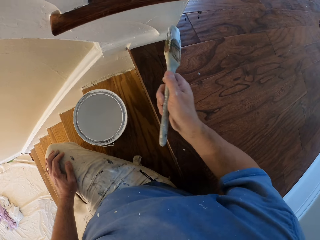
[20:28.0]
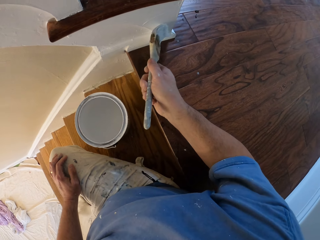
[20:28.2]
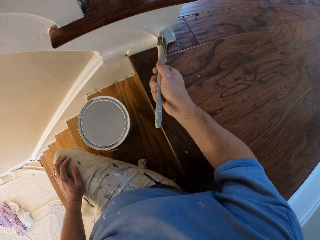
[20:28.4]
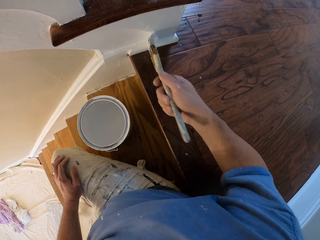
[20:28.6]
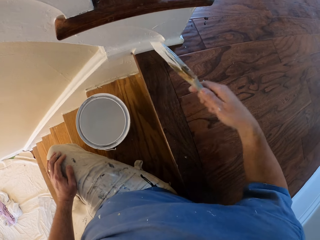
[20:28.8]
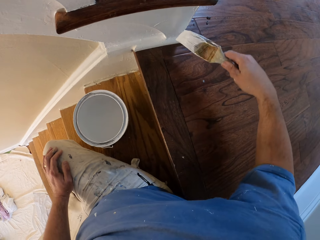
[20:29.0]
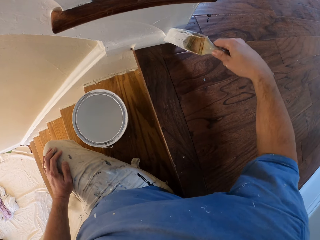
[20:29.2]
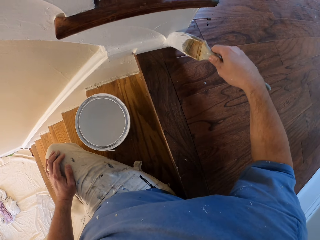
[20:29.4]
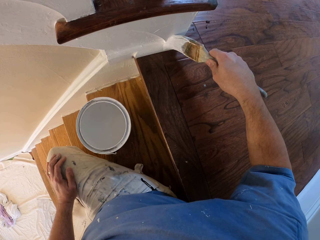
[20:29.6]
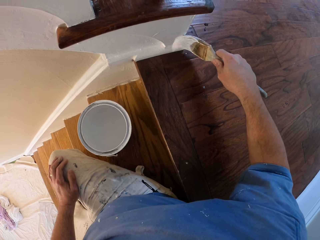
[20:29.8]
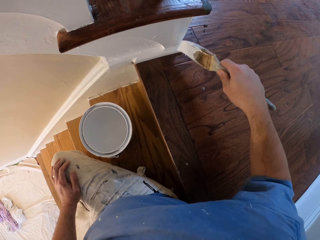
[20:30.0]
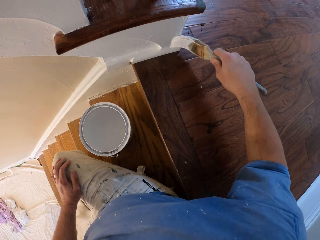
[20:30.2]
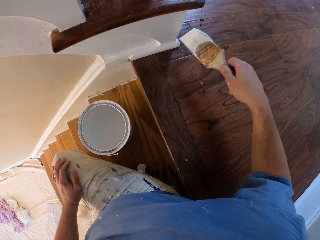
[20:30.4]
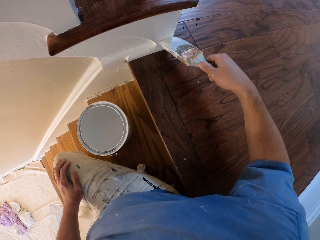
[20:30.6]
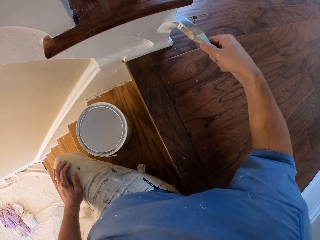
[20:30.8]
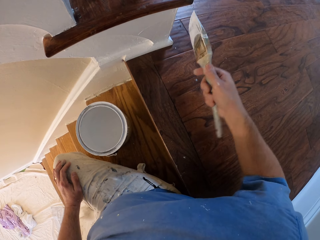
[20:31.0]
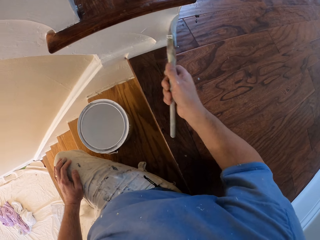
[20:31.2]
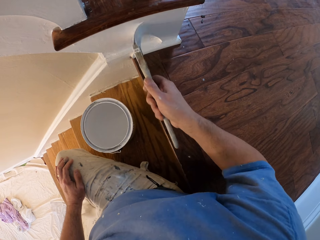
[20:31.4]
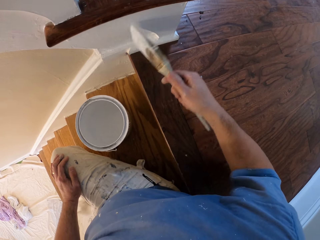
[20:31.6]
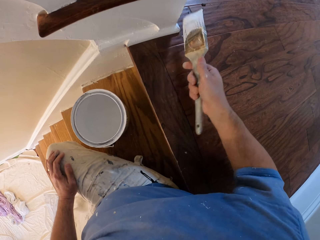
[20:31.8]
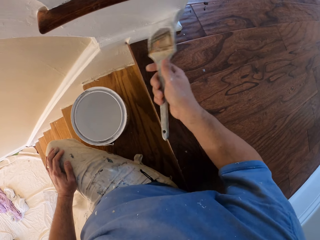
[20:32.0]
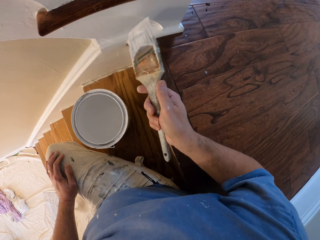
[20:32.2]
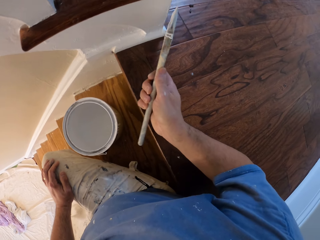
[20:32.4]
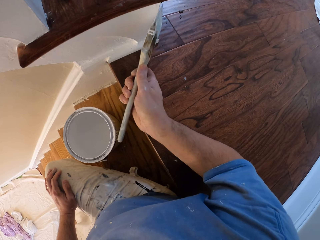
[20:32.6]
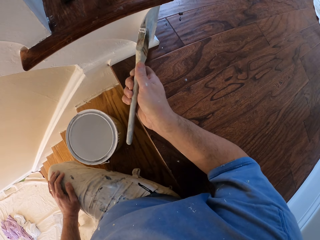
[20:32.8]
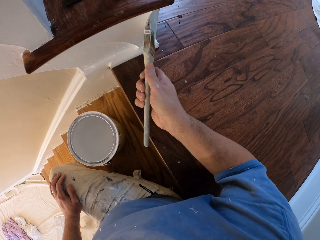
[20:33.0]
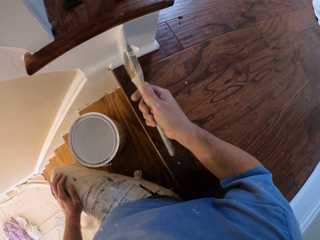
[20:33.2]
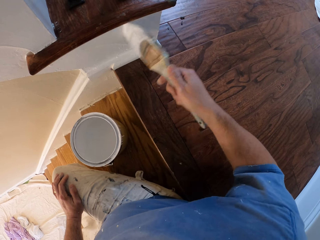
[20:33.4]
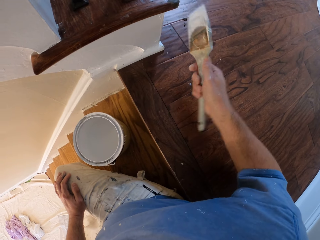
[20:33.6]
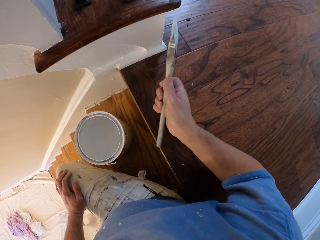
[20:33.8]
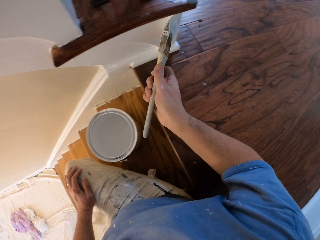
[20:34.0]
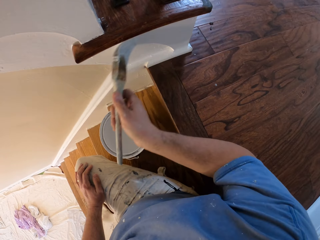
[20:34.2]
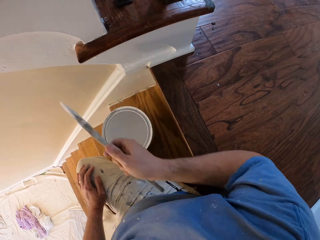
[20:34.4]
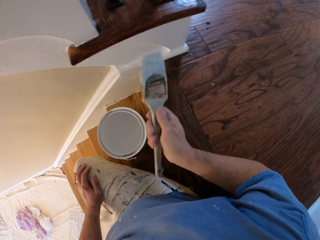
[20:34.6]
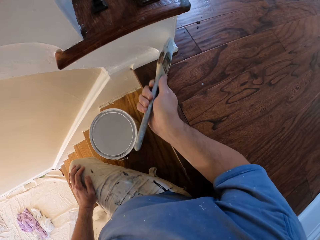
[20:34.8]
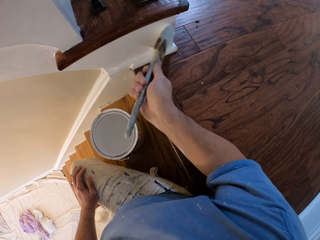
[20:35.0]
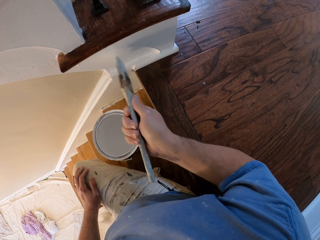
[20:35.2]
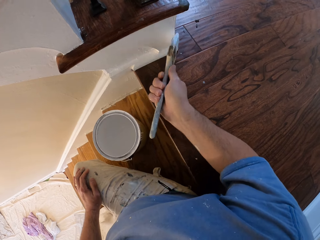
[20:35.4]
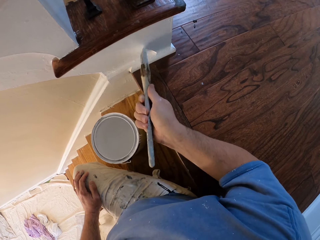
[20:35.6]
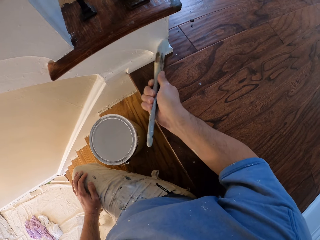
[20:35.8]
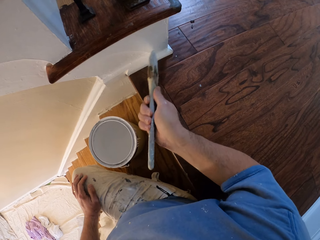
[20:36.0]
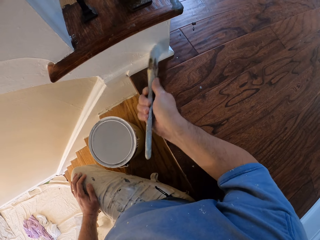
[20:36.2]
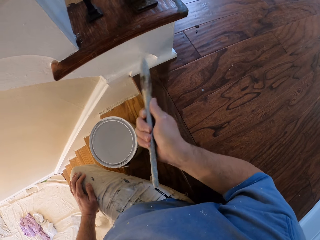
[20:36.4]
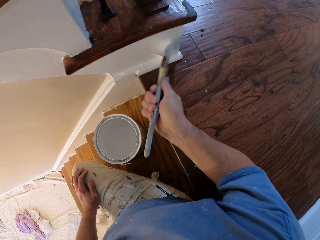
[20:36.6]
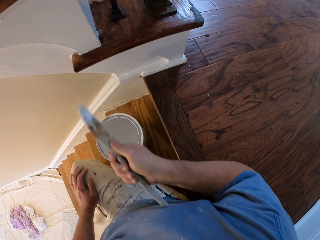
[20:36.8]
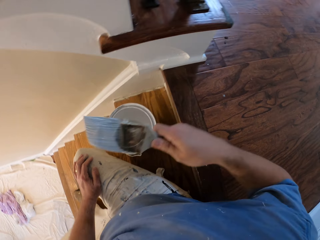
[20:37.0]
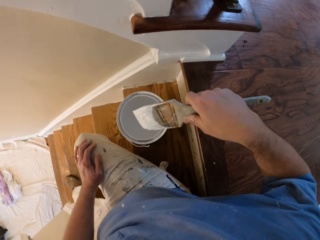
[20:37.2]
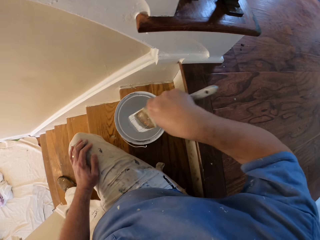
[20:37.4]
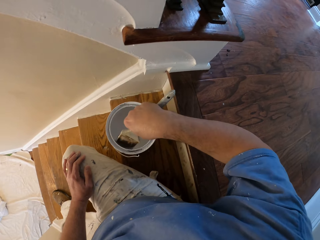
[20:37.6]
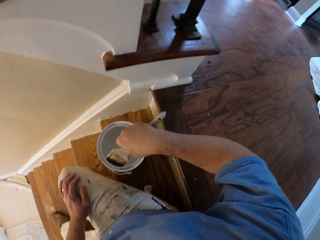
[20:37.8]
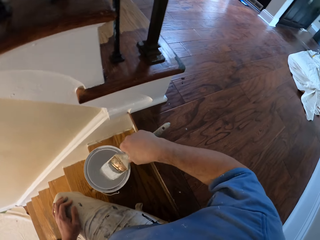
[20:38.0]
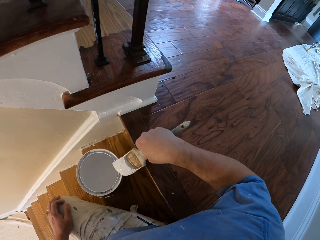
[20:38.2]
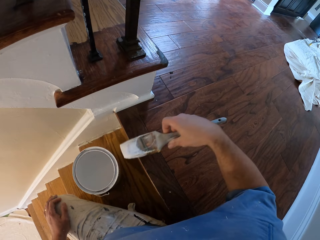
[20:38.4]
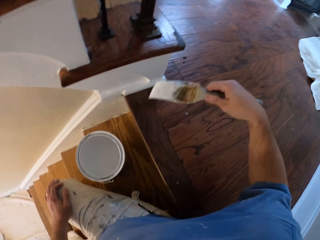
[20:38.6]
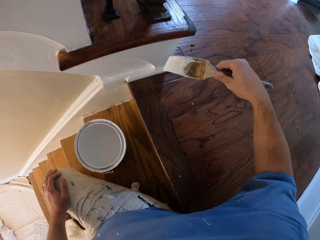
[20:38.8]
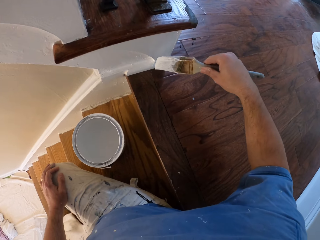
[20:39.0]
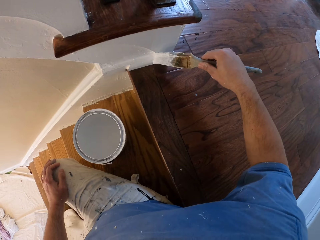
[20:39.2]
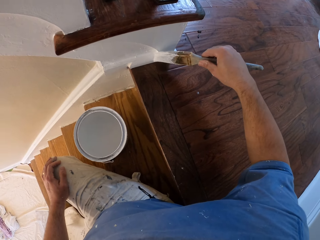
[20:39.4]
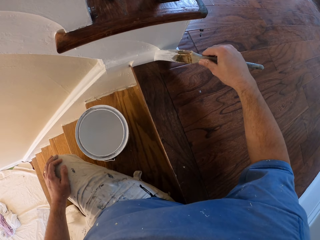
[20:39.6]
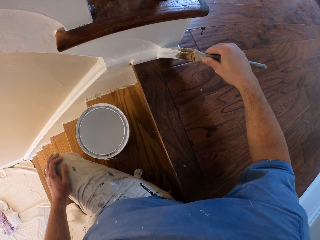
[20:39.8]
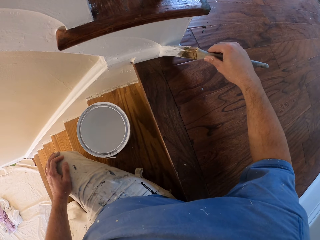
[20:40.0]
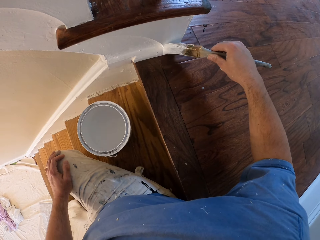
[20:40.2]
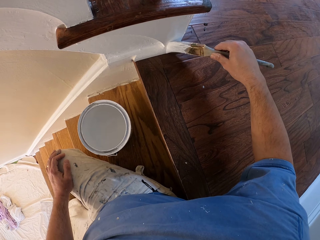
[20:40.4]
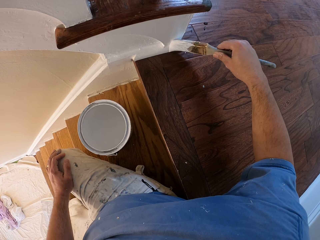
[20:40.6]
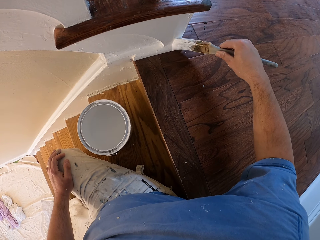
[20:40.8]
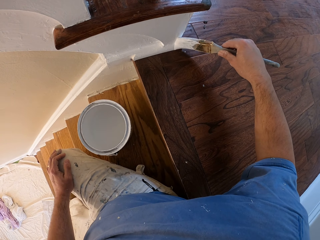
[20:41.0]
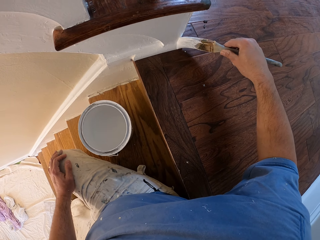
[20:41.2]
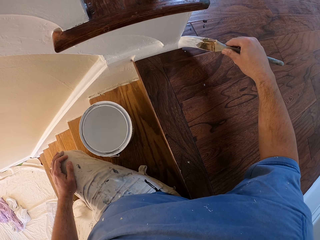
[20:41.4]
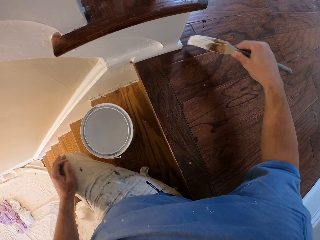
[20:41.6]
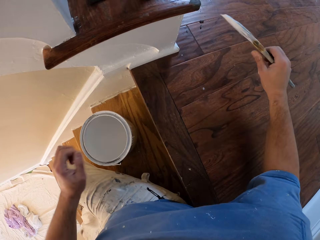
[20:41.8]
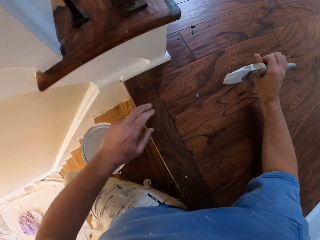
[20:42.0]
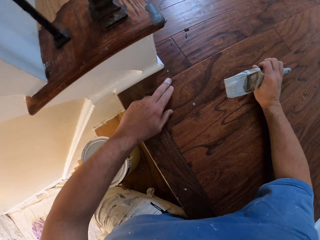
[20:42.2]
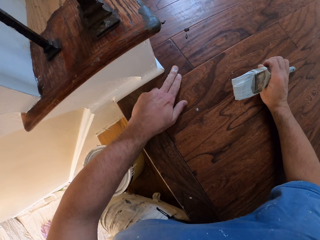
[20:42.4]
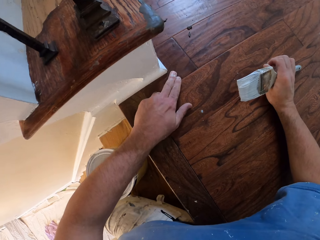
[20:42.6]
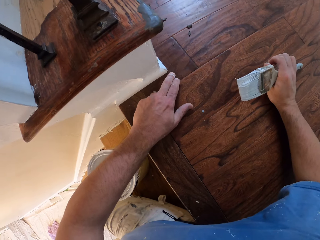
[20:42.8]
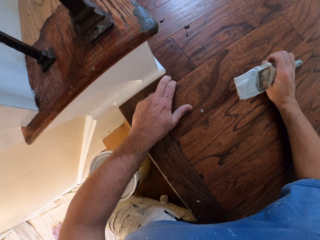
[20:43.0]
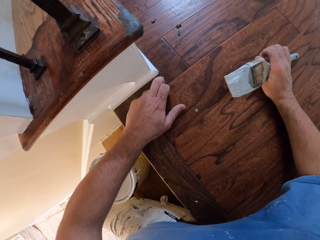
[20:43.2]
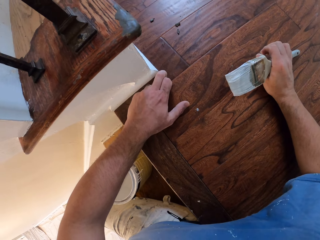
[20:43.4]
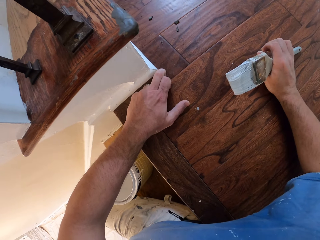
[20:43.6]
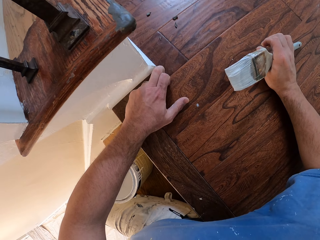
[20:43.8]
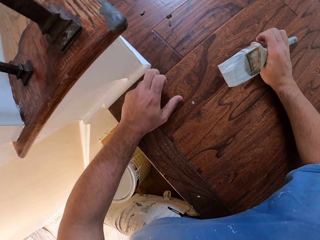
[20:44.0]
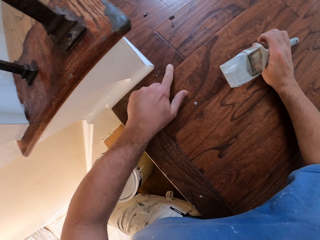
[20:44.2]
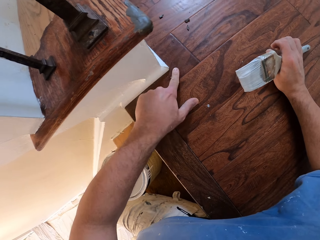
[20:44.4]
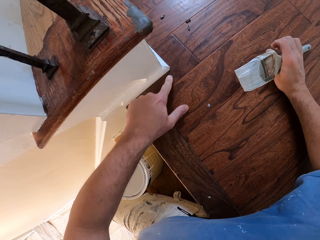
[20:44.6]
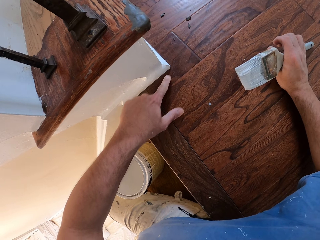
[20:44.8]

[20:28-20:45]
The camera wearer paints the stairs stringer in the house. He dips the paint brush into the paint bucket. He paints the stairs stringer in the house. He cleans off the paint on the stairs with his hand.

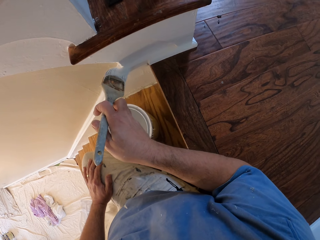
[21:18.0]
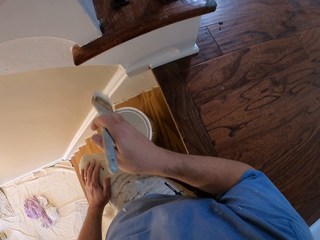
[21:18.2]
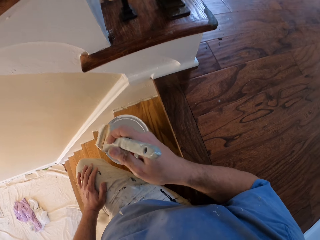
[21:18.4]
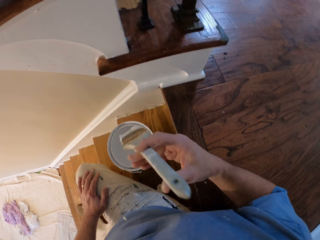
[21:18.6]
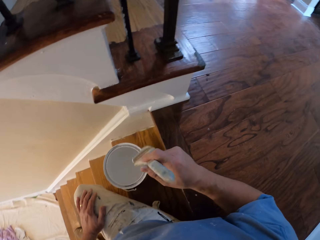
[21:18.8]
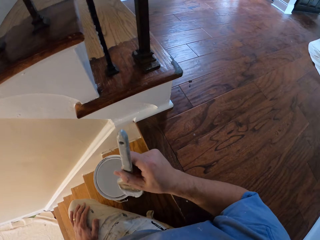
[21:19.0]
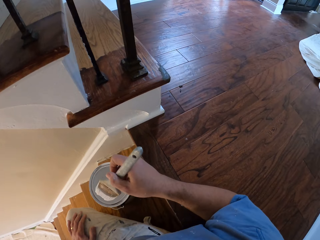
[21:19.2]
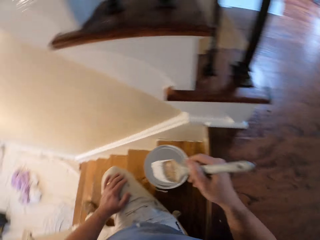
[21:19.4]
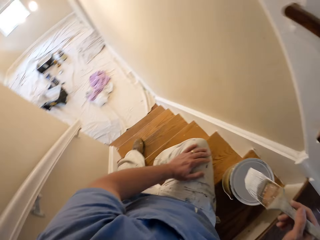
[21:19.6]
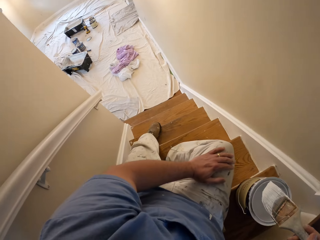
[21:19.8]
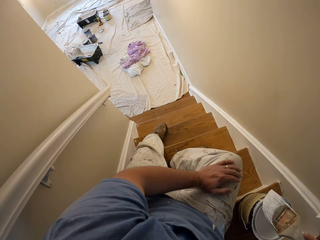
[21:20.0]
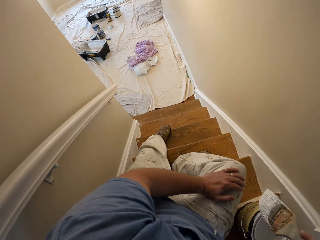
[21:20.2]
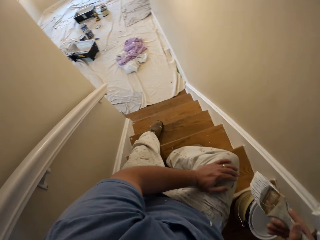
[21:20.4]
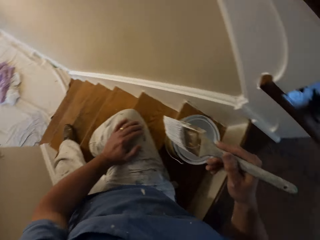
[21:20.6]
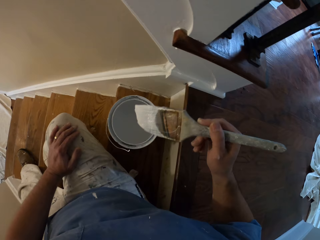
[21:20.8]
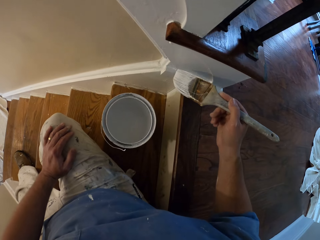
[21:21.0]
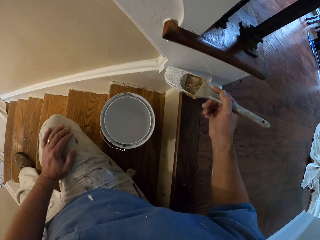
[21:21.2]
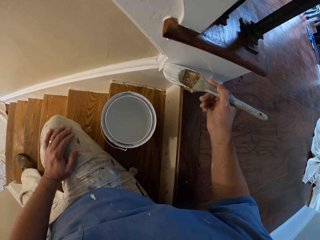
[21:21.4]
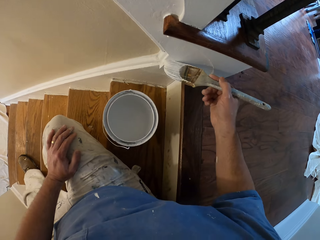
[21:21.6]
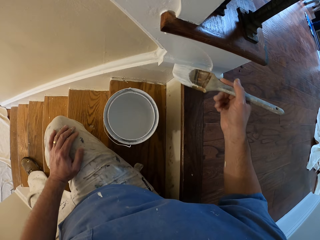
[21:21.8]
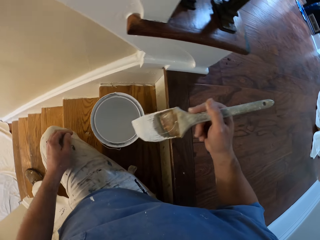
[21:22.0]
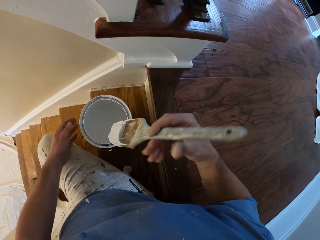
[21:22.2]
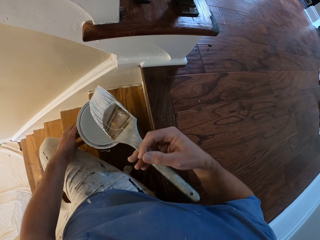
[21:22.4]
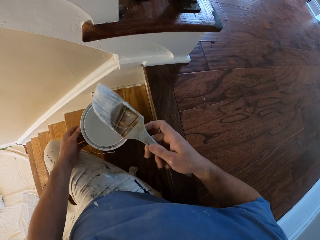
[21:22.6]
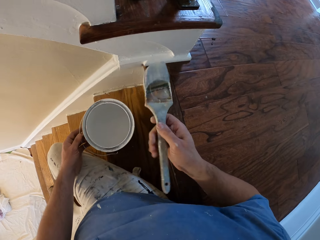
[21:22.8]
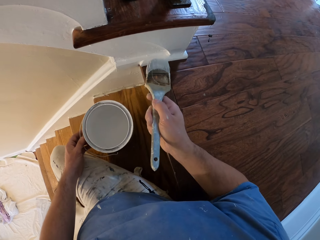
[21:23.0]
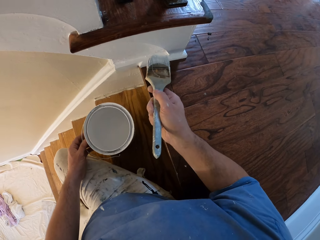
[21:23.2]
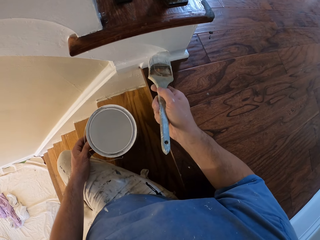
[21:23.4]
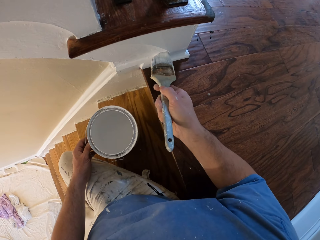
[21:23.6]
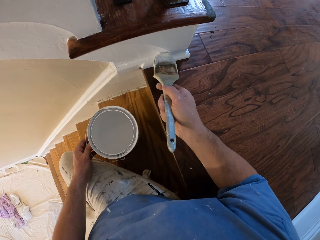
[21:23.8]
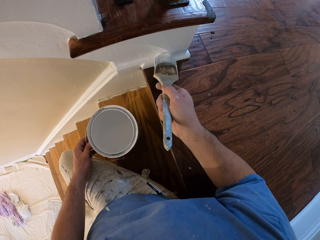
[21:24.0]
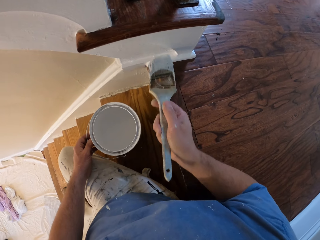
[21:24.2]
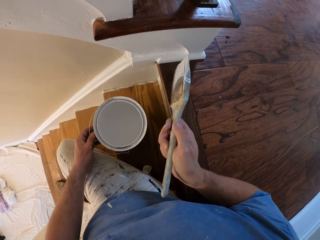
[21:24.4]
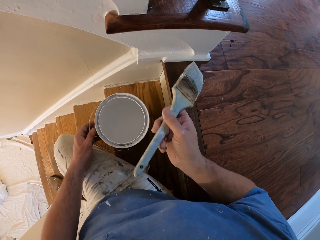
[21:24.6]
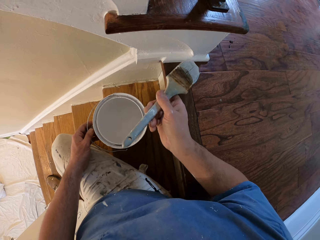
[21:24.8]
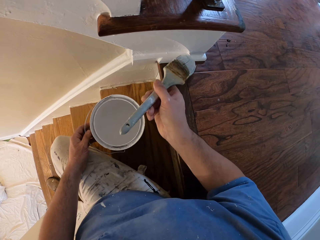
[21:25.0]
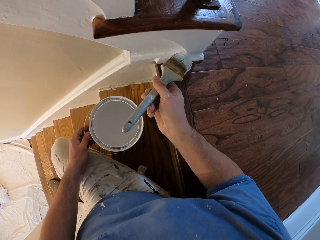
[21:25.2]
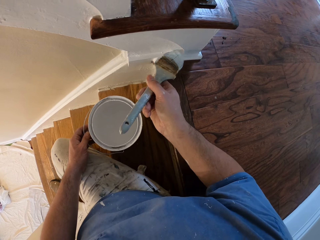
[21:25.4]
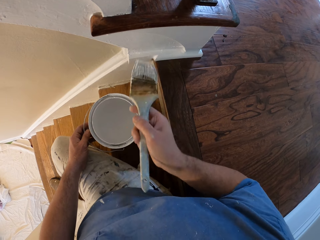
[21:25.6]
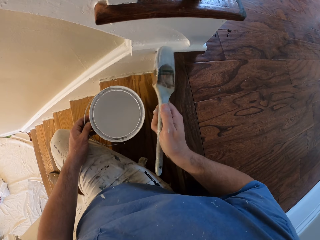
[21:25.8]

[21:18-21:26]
The camera wearer looks around the house. They cover the stair stringer with paint. They hold the paint bucket. They paint the stairs stringer in the house.
